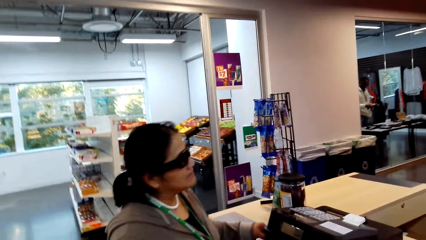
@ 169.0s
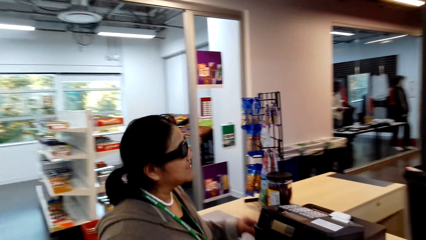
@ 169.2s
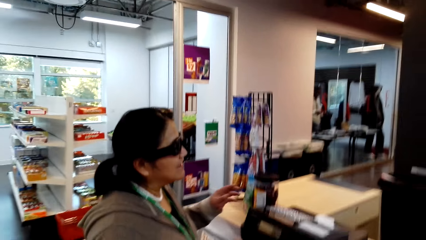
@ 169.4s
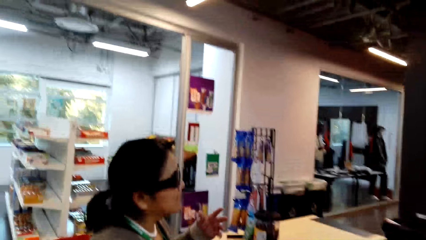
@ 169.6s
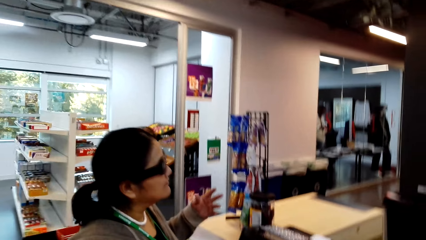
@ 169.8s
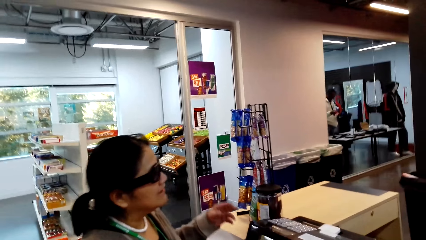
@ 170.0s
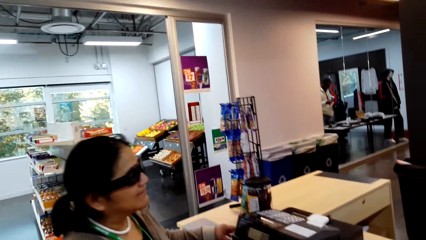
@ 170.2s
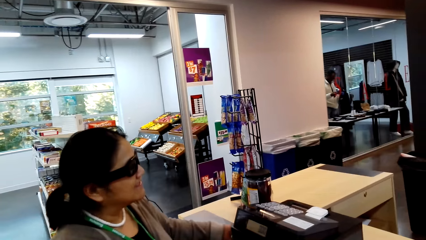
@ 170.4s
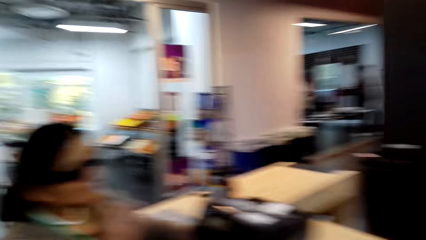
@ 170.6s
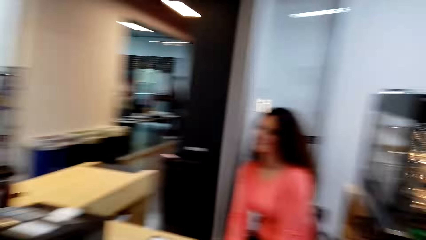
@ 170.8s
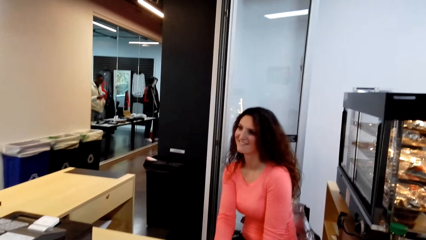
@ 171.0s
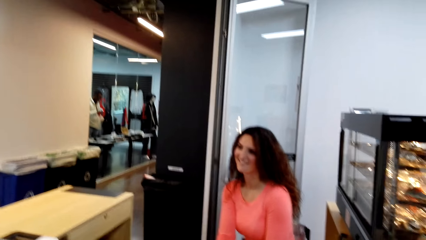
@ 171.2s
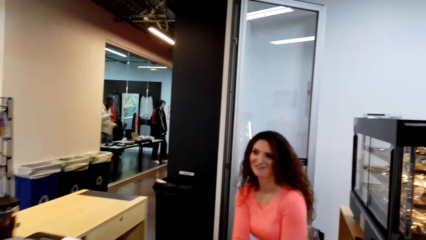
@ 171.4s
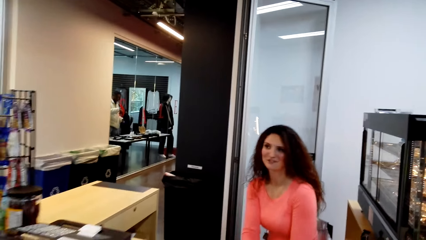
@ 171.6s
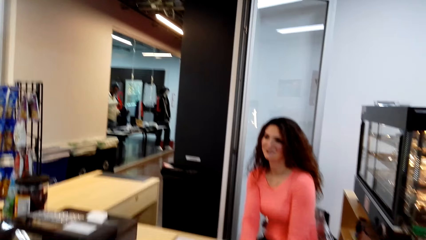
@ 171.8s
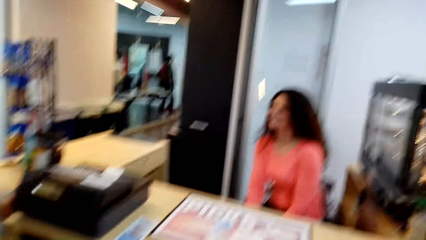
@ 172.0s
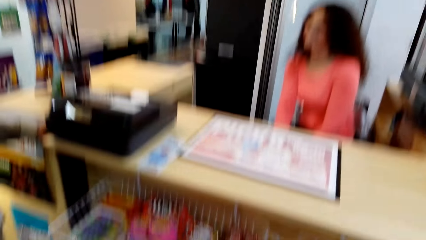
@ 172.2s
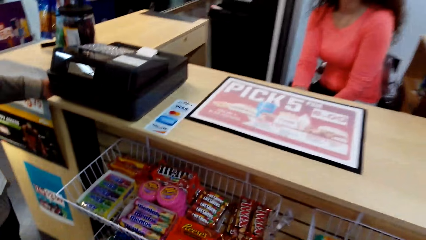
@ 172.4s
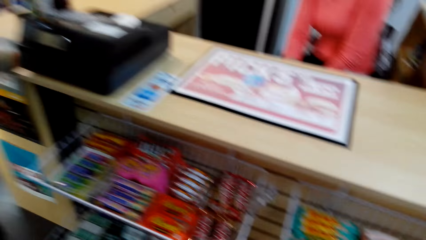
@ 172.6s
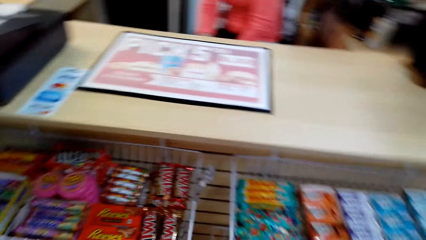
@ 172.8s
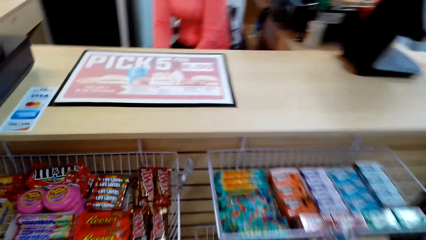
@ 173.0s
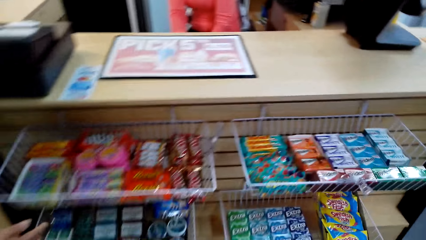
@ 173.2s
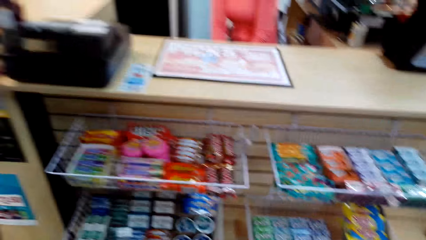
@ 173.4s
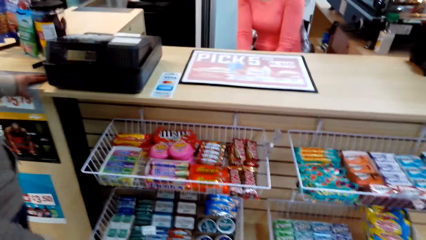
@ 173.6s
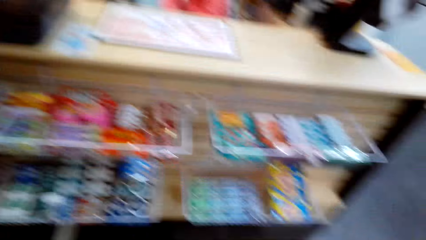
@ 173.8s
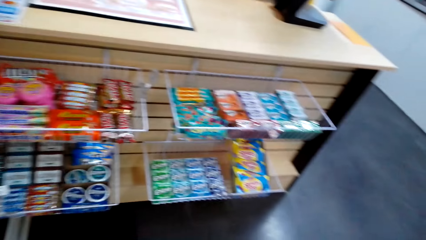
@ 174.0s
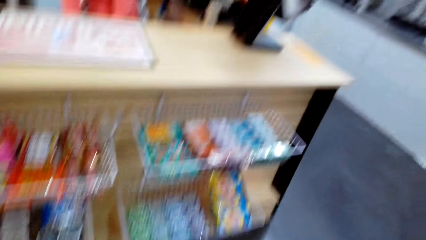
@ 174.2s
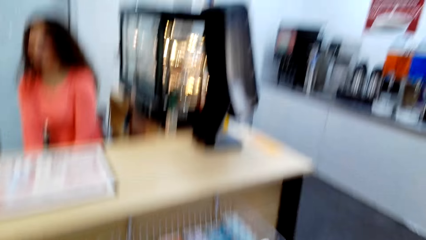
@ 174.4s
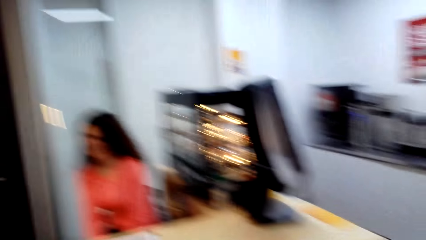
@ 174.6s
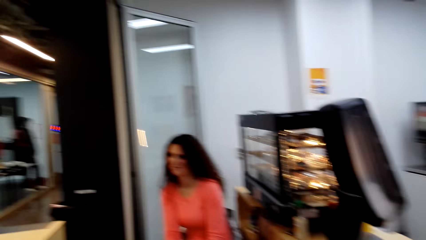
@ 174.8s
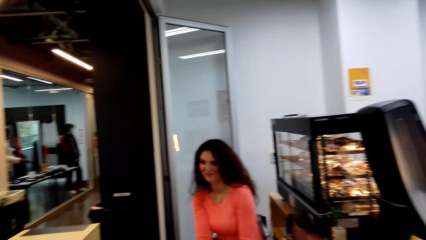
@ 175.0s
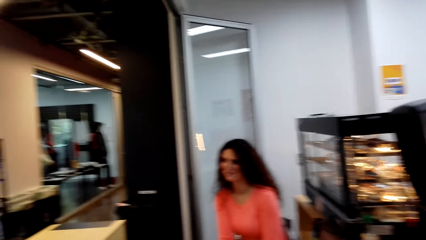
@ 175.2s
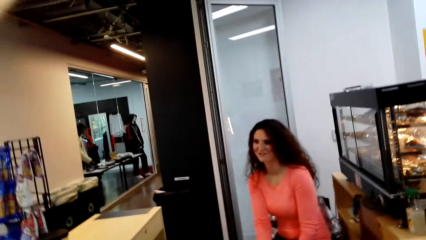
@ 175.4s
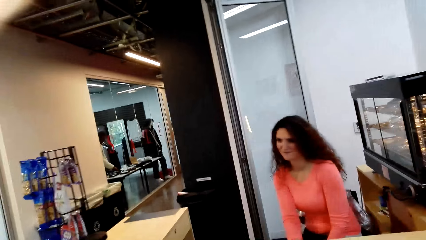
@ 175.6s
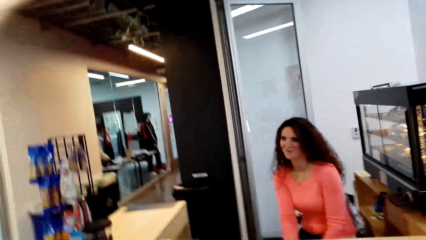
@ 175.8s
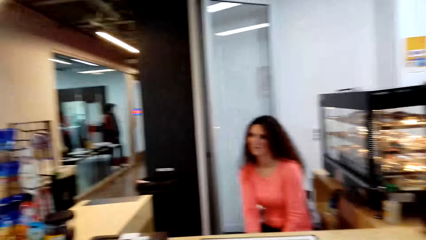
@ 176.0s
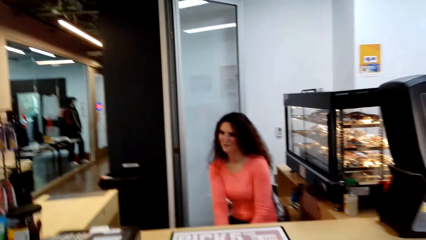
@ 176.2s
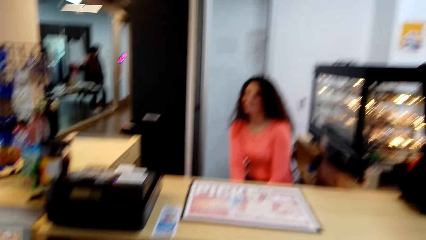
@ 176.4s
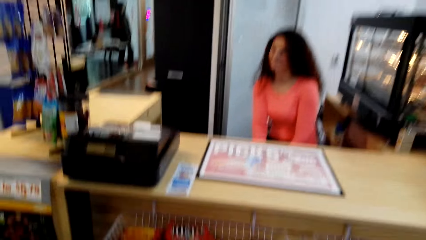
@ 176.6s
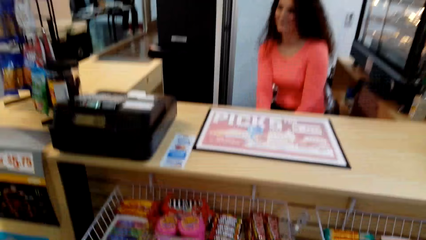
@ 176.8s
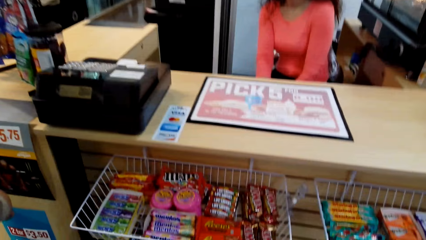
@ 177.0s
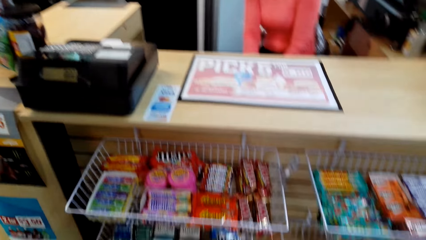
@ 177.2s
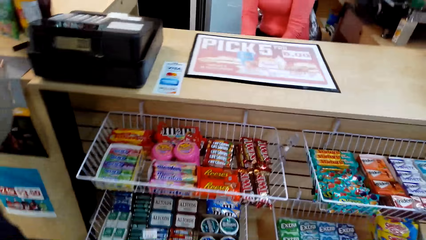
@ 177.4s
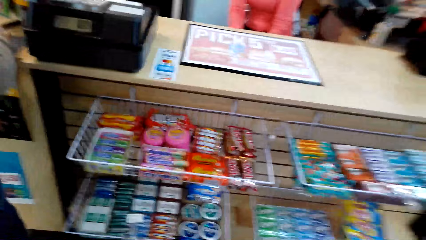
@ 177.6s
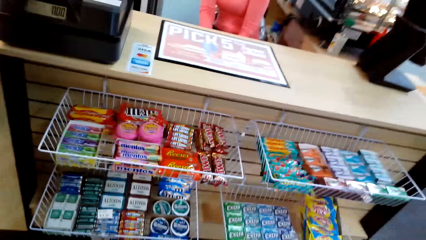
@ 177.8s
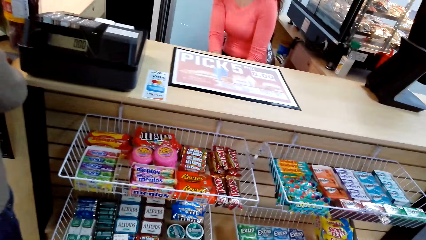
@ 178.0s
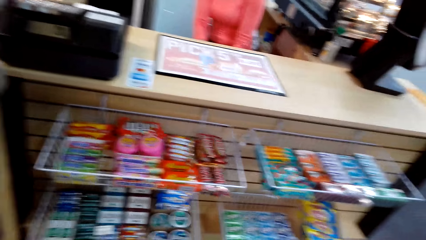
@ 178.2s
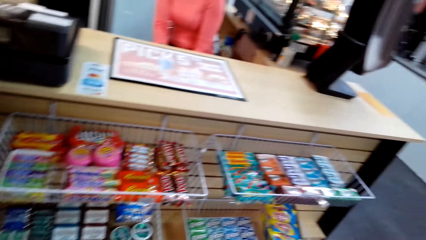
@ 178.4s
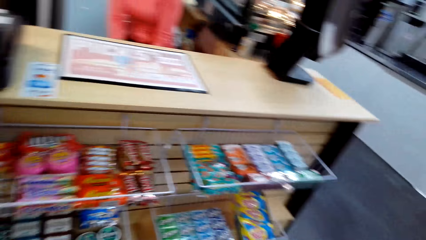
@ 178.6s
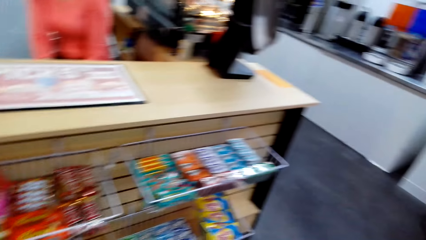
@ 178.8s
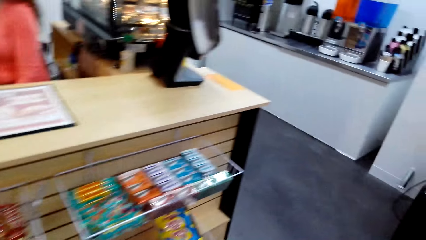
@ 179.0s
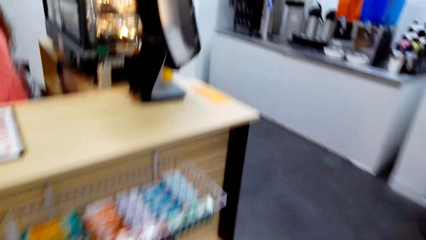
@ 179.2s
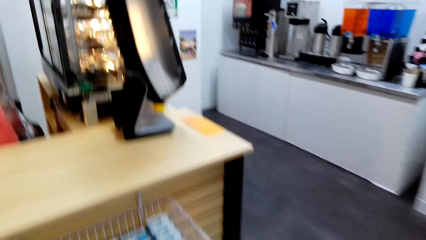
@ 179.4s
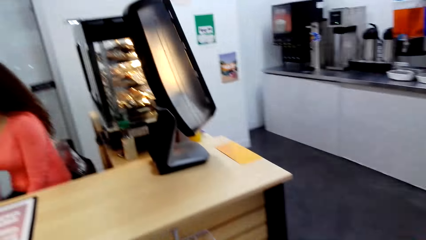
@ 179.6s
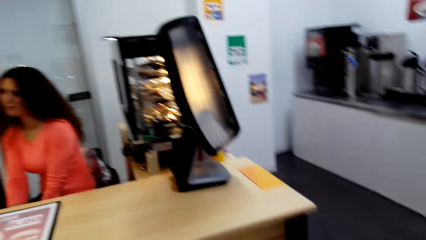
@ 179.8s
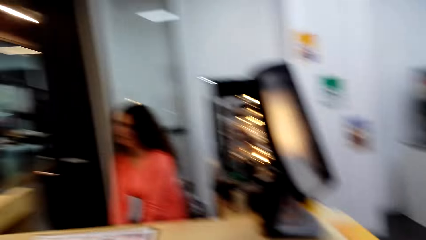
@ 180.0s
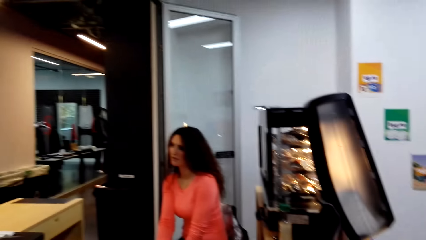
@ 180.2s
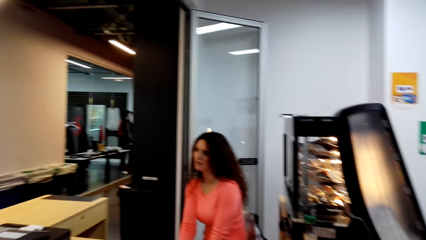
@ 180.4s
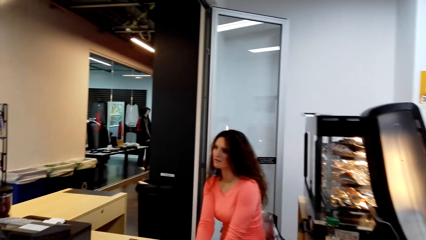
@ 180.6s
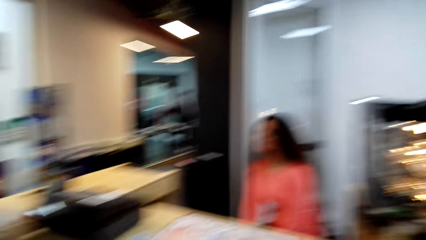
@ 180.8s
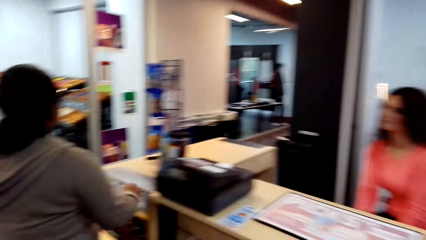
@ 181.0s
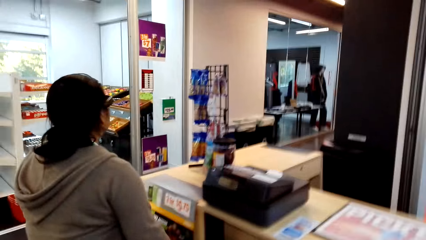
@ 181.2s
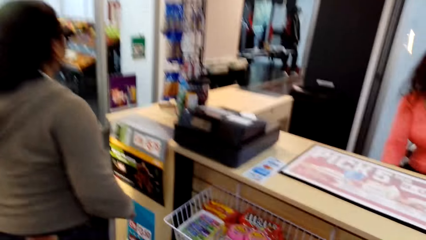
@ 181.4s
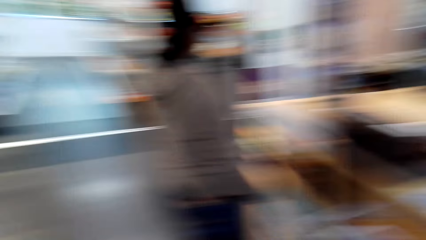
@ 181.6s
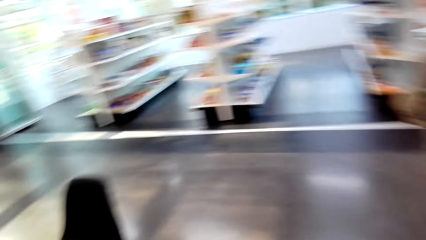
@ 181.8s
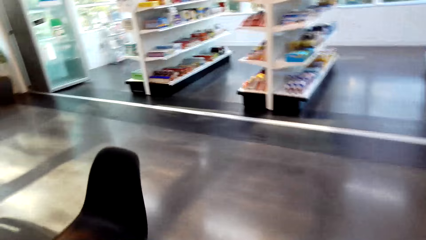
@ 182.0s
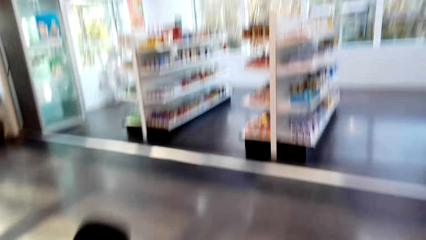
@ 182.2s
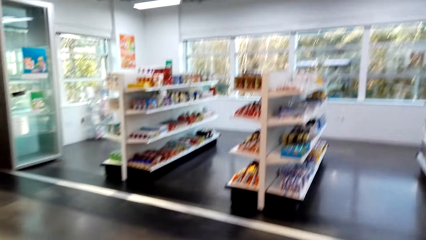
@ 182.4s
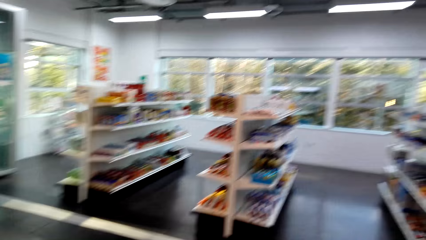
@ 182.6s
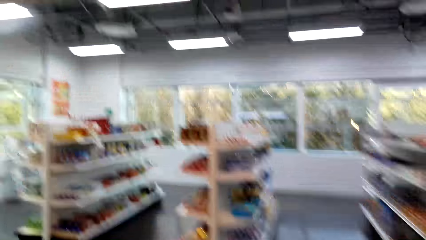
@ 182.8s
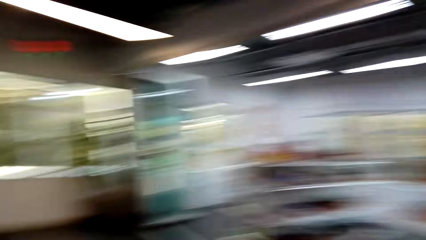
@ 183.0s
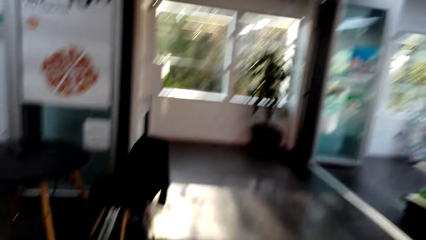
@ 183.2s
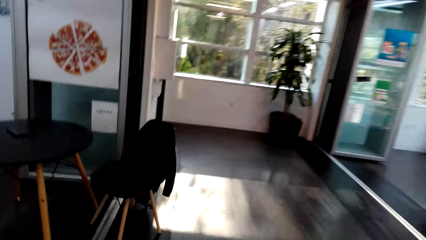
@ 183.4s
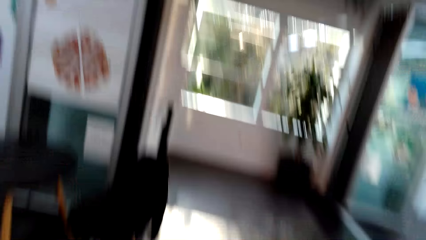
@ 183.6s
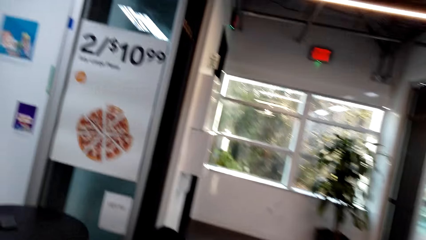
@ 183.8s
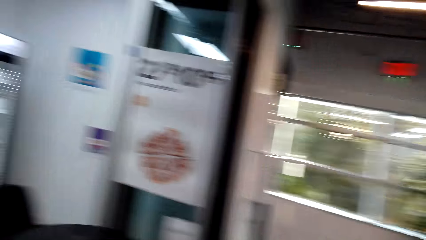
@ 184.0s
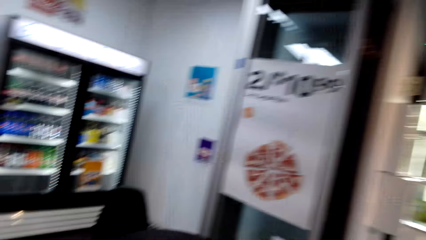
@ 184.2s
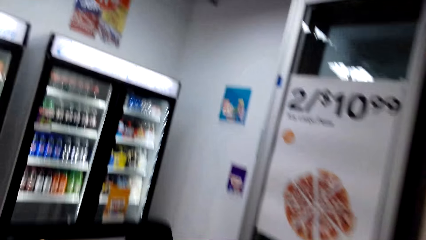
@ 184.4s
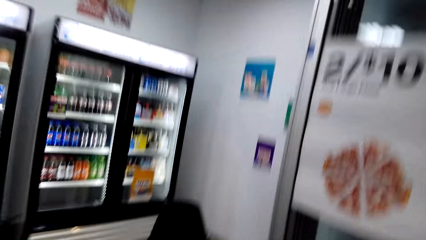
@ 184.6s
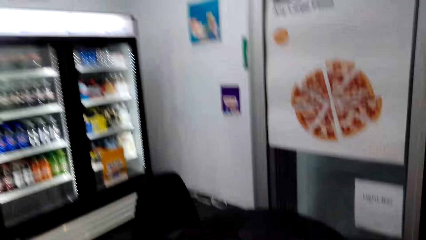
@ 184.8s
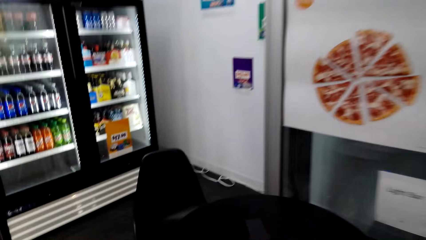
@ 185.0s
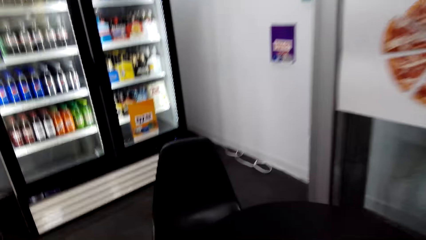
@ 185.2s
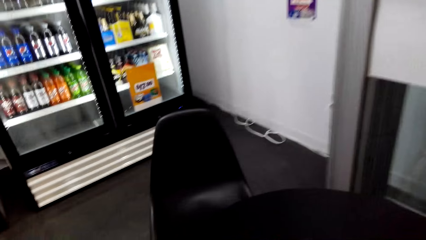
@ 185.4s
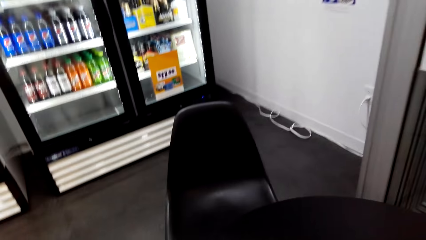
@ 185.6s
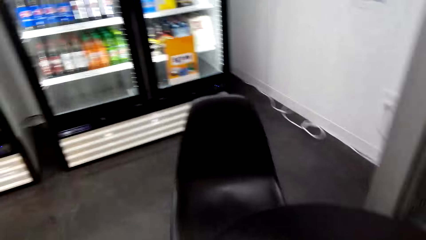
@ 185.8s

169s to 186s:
A lady converses with another lady. The camera wearer walks in the shop.
